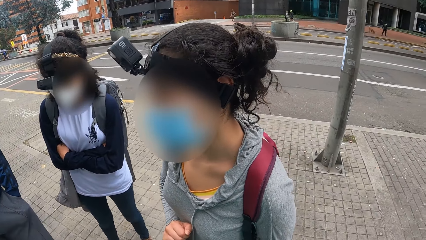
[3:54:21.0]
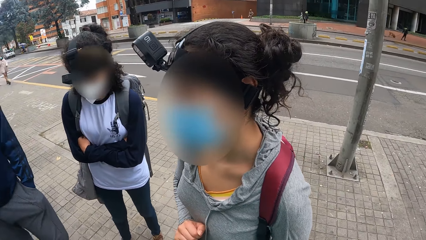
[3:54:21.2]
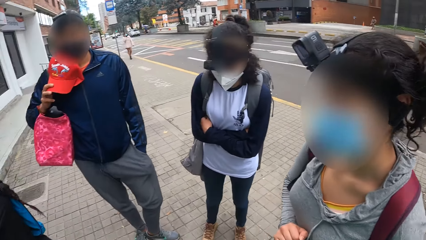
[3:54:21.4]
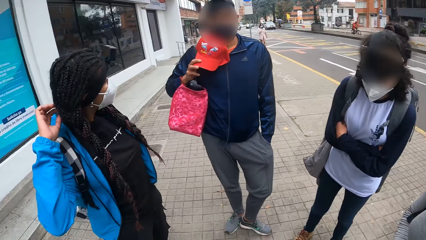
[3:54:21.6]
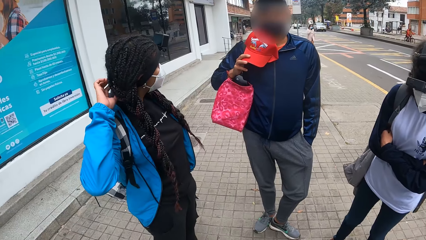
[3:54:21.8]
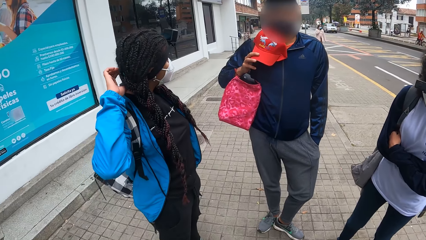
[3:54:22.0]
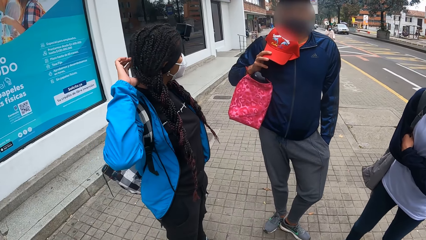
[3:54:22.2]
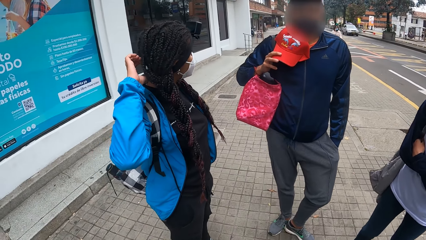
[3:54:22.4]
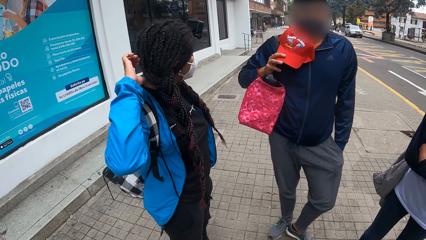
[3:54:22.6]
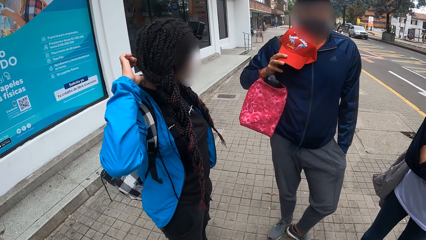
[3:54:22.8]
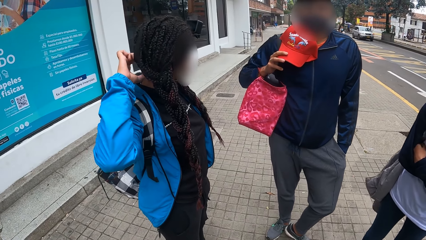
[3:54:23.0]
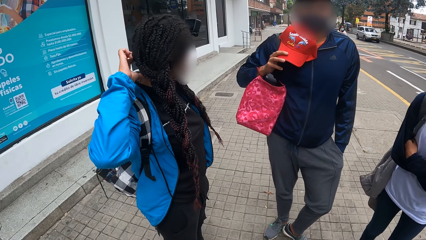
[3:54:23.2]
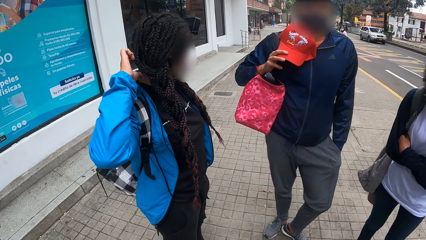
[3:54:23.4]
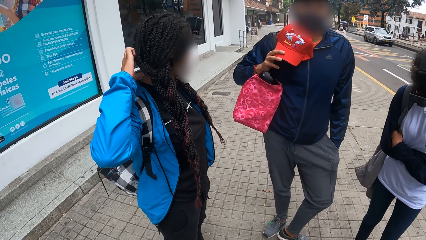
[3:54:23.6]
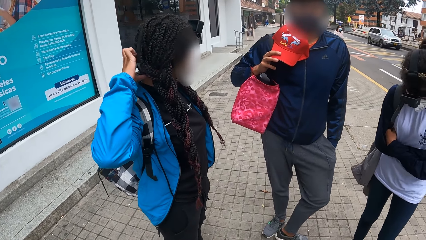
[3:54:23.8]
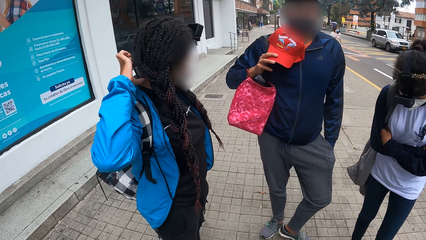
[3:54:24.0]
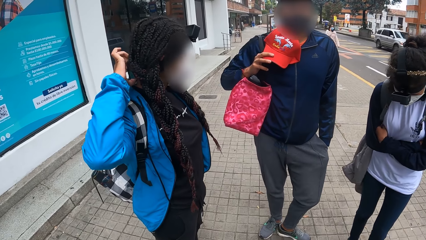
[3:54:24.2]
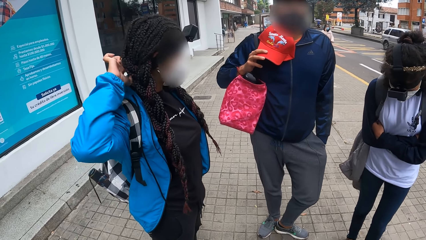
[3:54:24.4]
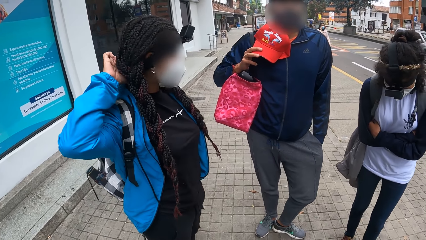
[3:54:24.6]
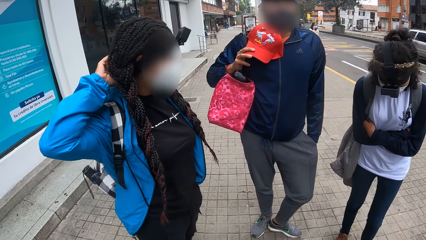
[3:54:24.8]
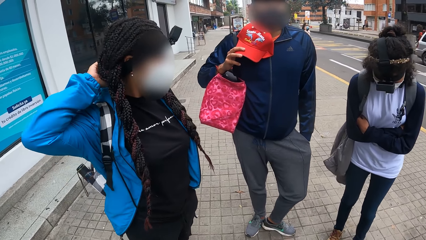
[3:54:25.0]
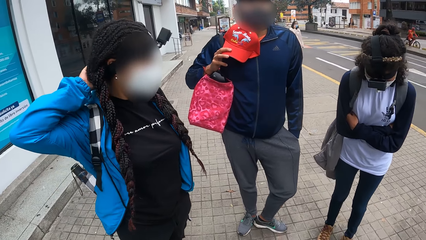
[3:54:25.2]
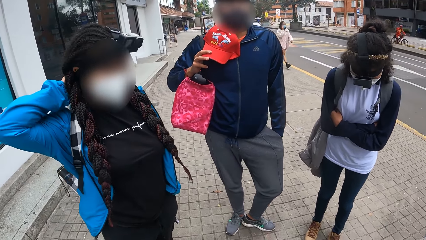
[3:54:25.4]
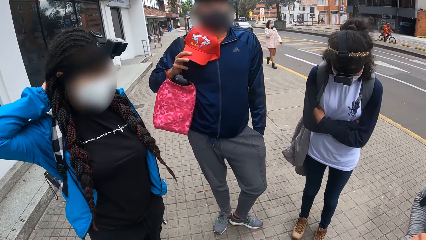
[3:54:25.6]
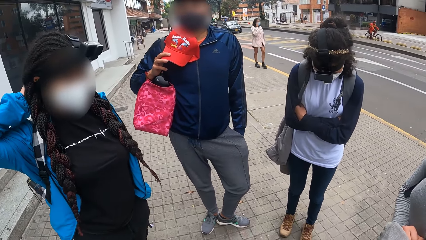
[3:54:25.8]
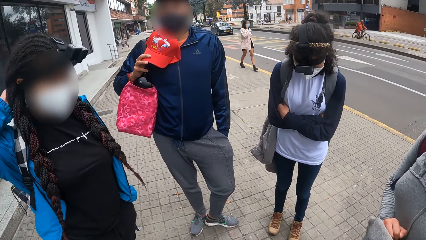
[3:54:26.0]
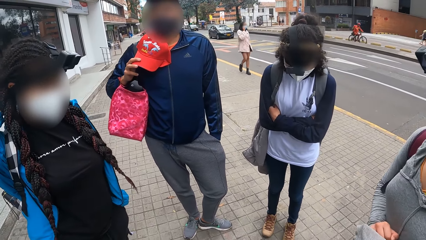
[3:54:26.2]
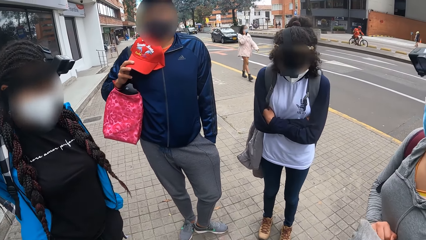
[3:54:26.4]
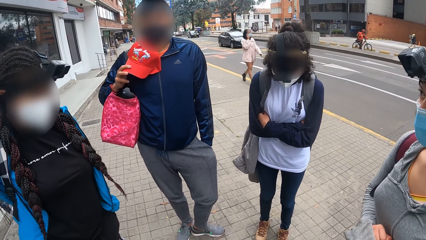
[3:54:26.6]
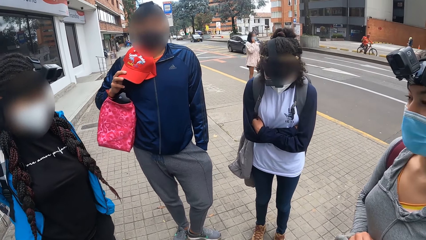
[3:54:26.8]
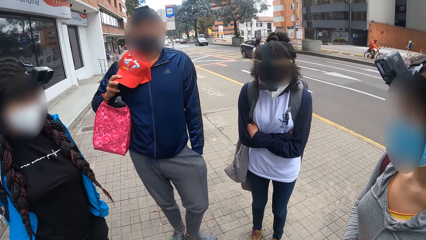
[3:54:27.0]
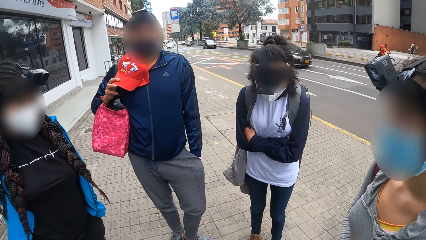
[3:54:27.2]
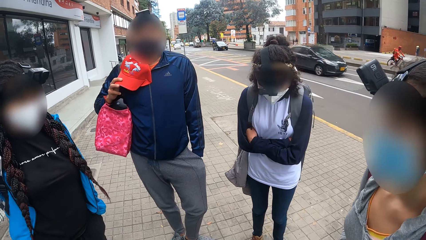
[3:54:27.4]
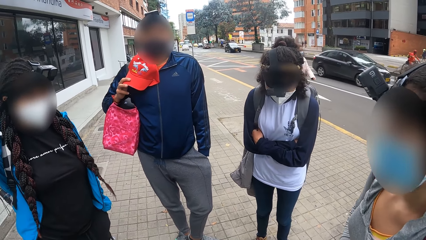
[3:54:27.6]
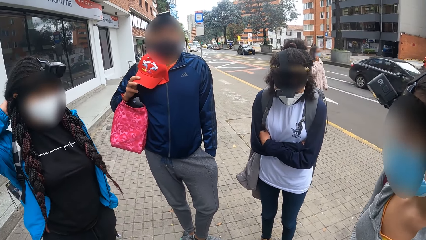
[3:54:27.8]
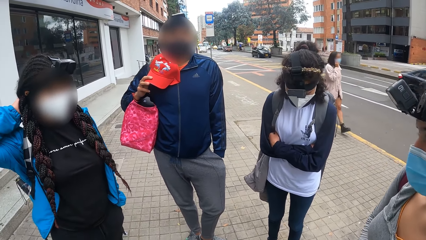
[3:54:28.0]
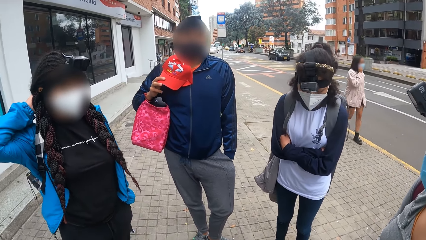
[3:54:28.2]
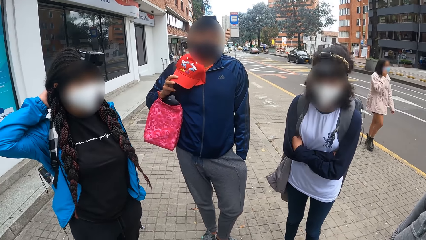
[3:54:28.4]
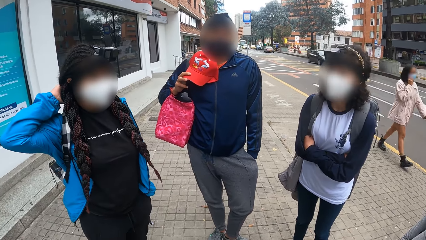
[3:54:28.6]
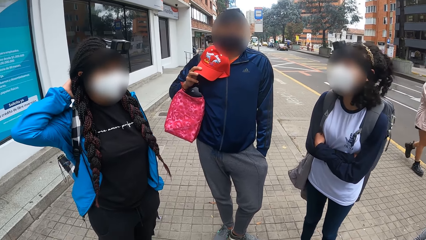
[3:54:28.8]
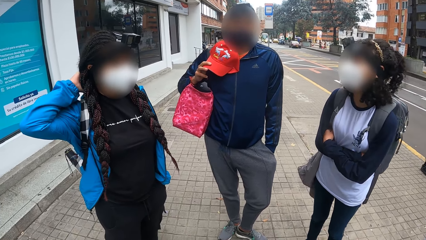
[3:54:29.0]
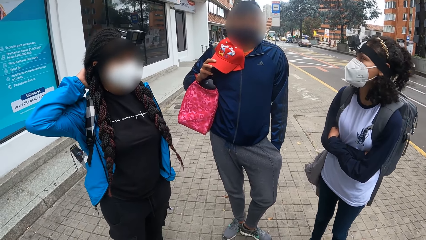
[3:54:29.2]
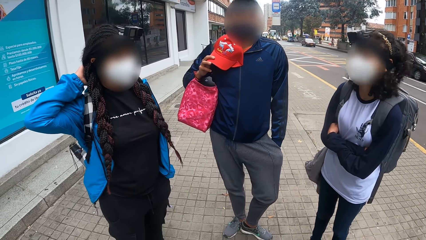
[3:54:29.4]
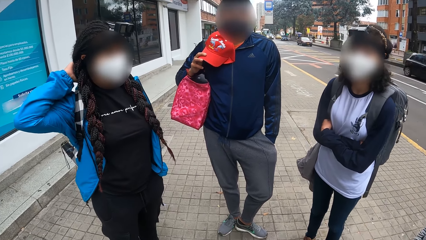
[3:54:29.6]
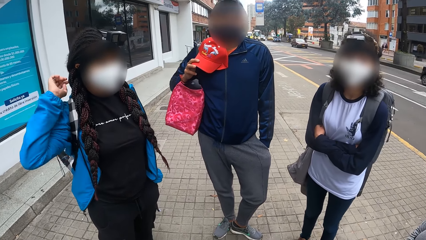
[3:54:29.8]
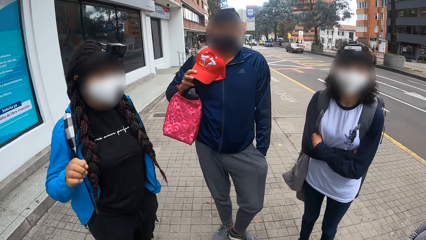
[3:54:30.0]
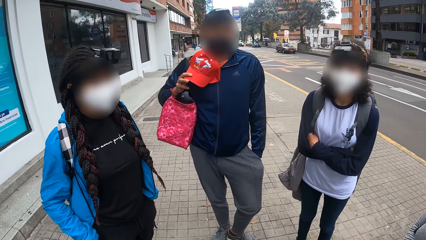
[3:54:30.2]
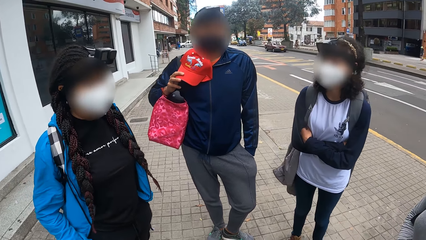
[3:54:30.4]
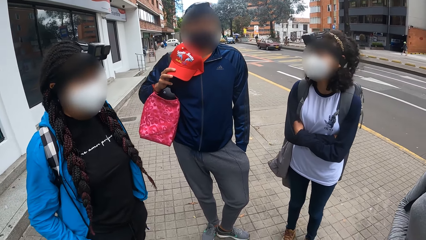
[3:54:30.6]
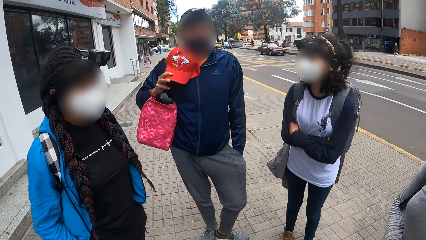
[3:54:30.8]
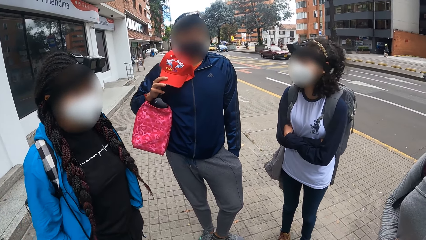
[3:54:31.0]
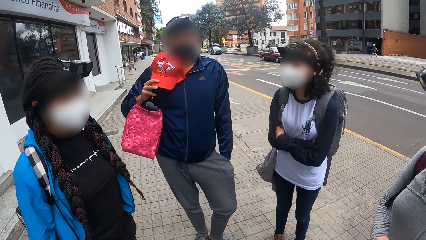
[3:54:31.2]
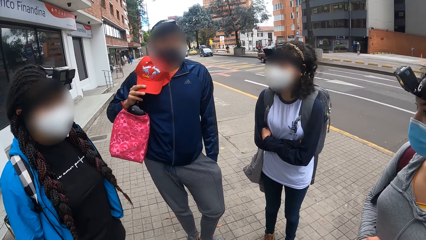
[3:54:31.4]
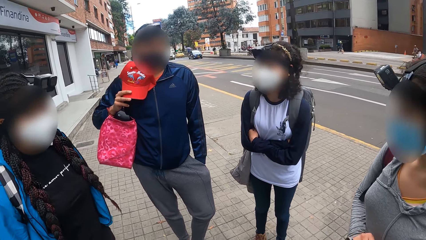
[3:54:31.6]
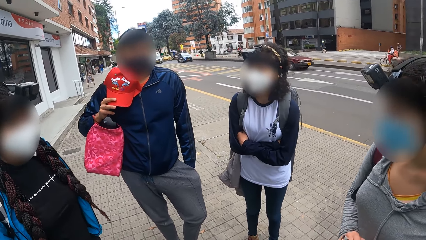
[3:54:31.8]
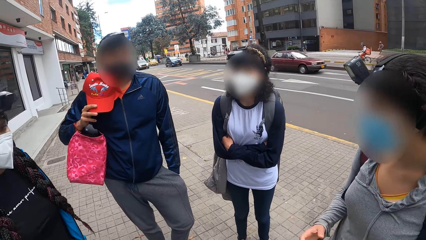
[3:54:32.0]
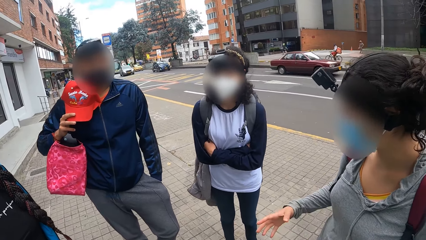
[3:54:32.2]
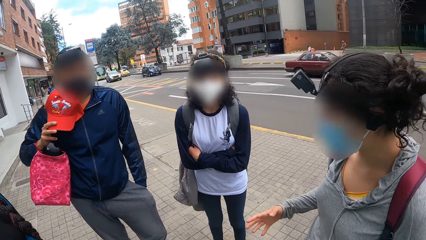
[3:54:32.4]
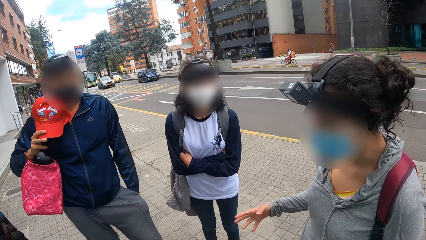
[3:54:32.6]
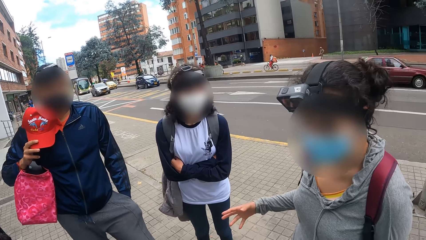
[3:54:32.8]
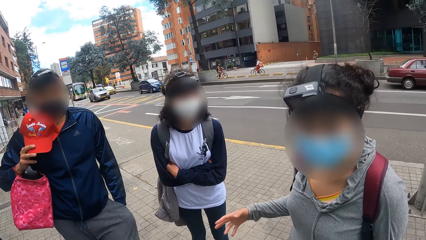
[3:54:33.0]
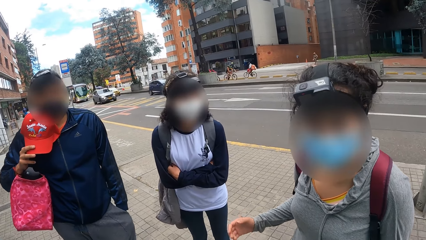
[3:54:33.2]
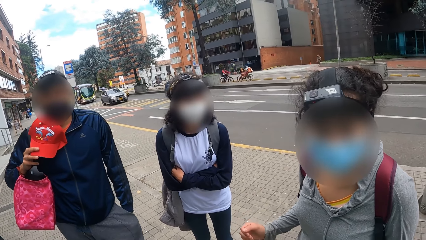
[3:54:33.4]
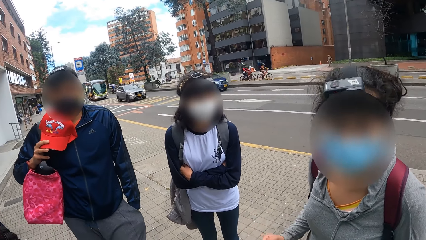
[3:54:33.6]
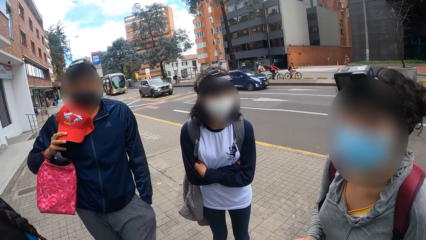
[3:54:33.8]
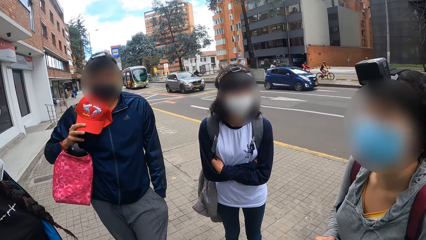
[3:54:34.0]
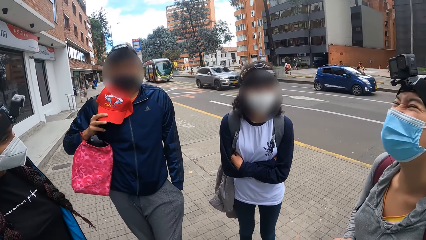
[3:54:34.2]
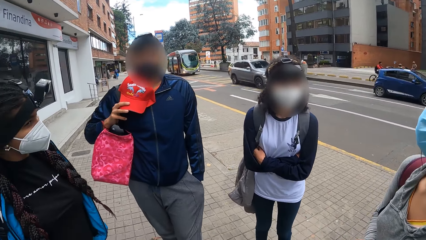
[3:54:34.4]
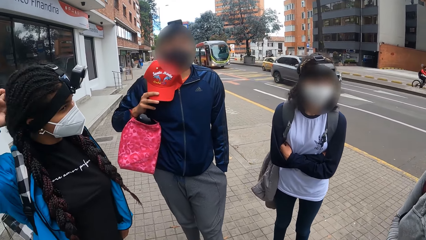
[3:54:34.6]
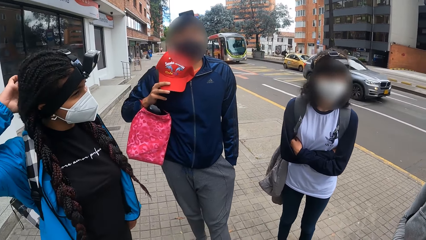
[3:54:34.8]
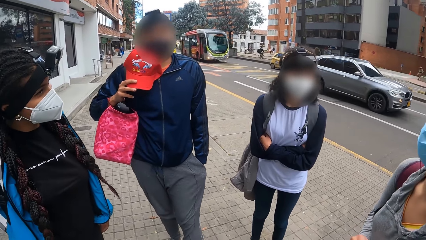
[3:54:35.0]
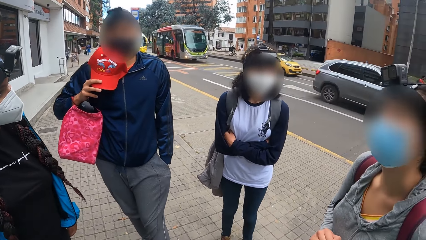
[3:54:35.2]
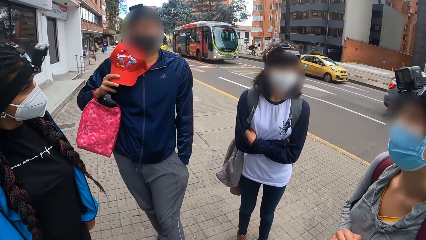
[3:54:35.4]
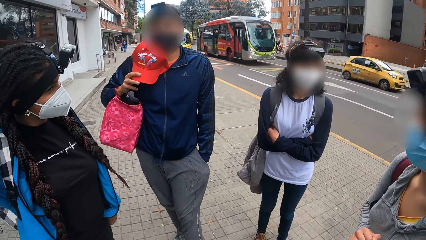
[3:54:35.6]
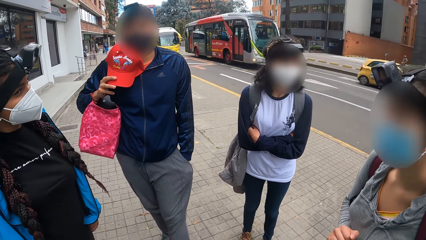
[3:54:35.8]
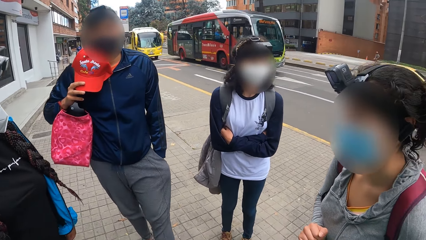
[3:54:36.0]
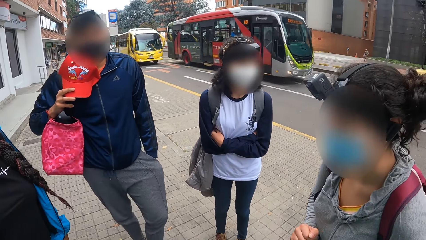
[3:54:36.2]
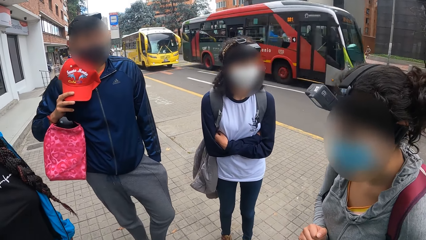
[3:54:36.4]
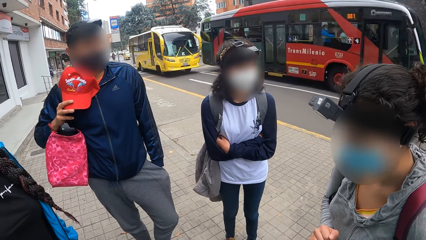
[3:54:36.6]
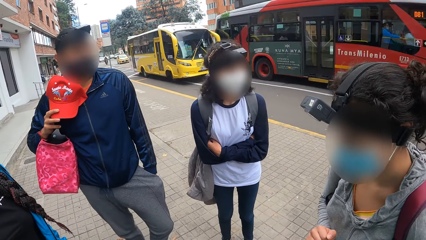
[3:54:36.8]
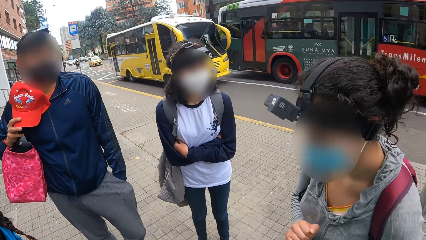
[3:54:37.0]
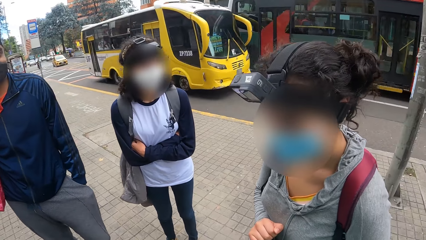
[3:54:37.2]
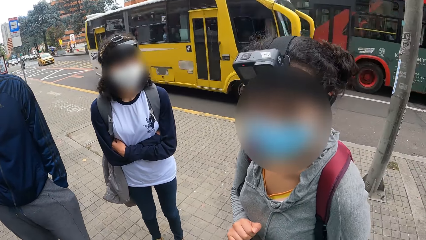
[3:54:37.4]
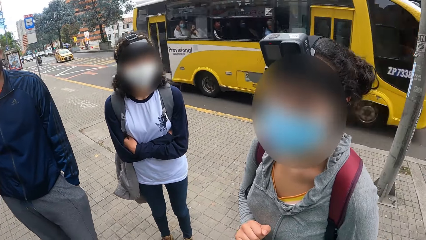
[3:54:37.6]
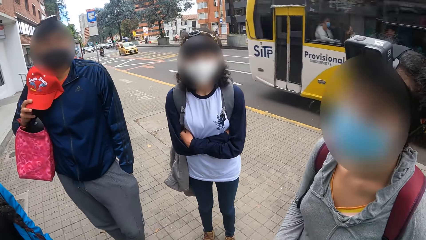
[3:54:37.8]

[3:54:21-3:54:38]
A lady scratches her head. The camera wearer looks around the road.
